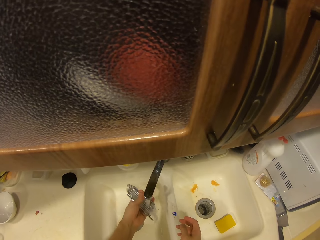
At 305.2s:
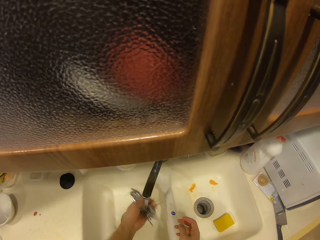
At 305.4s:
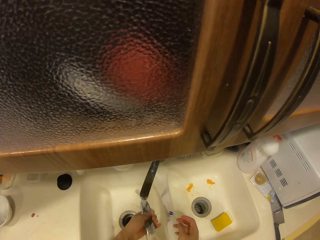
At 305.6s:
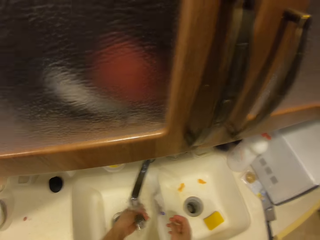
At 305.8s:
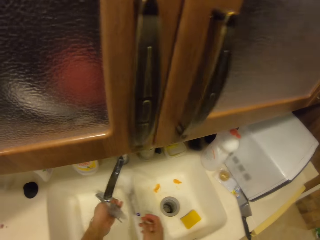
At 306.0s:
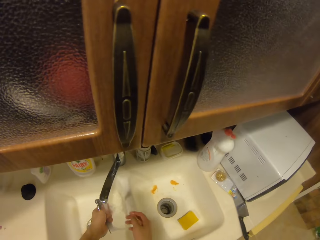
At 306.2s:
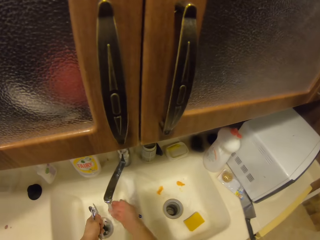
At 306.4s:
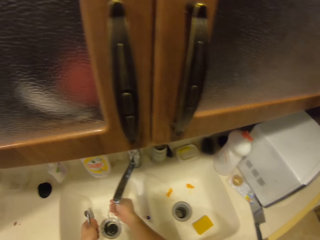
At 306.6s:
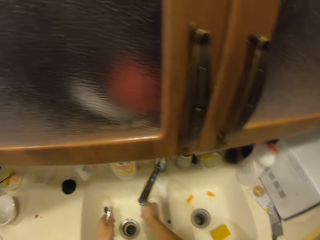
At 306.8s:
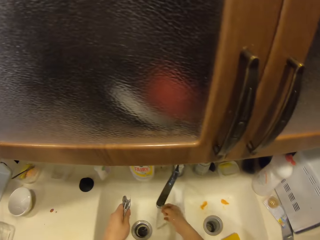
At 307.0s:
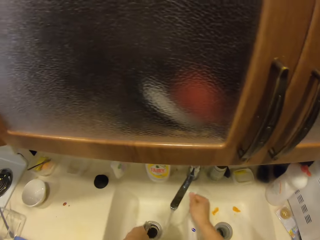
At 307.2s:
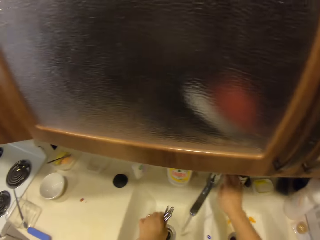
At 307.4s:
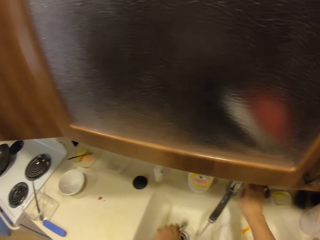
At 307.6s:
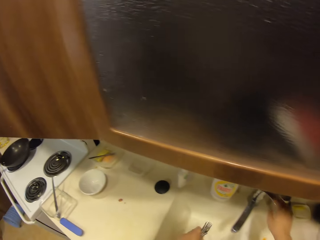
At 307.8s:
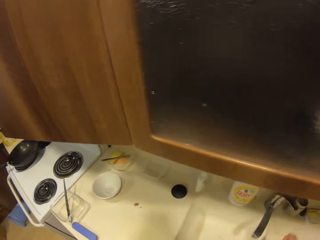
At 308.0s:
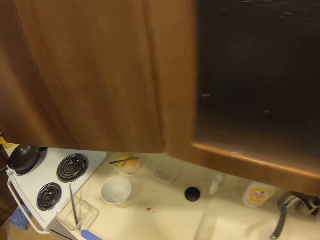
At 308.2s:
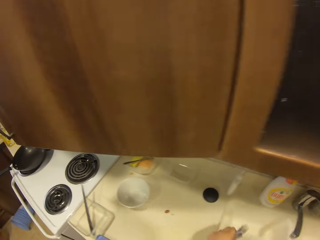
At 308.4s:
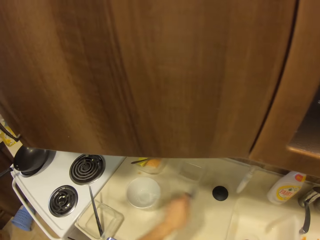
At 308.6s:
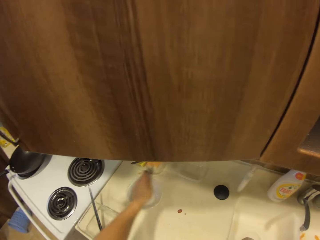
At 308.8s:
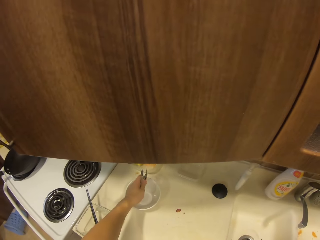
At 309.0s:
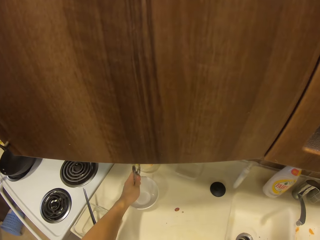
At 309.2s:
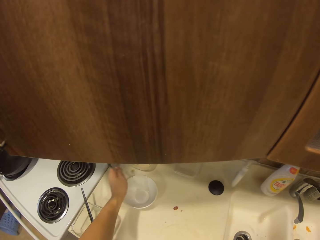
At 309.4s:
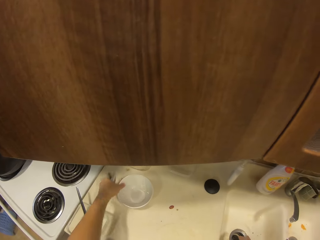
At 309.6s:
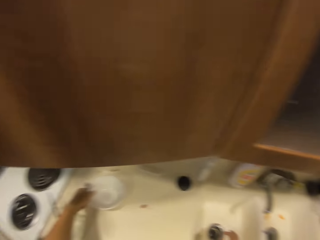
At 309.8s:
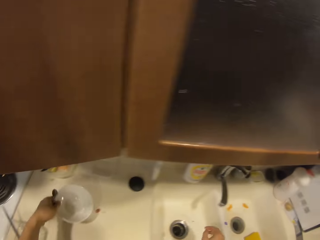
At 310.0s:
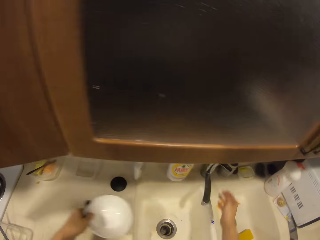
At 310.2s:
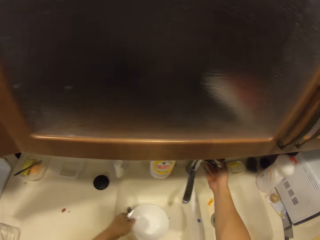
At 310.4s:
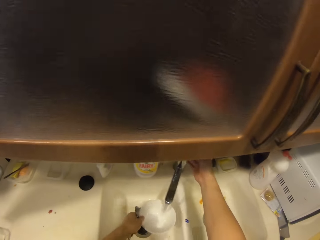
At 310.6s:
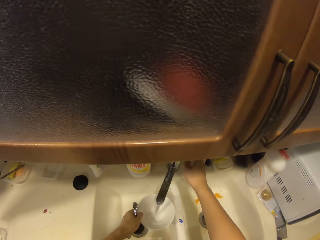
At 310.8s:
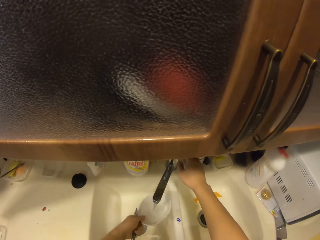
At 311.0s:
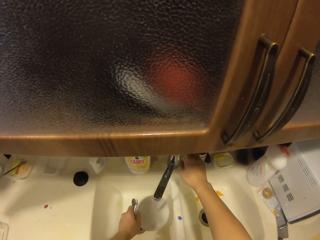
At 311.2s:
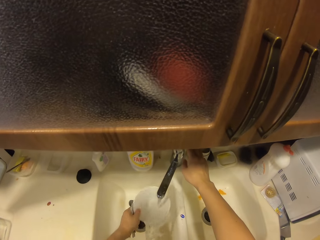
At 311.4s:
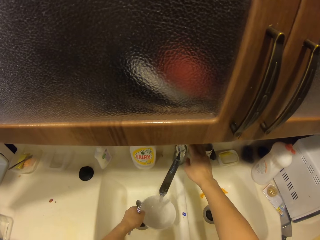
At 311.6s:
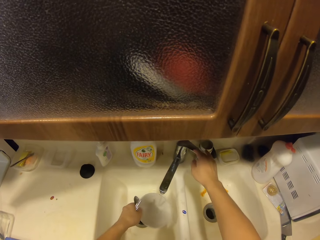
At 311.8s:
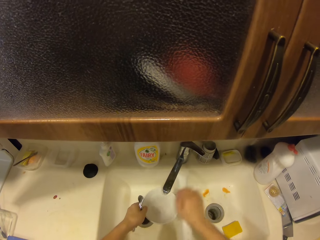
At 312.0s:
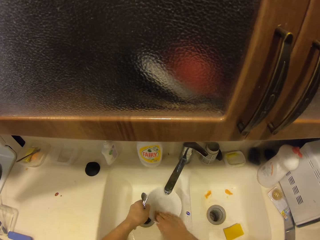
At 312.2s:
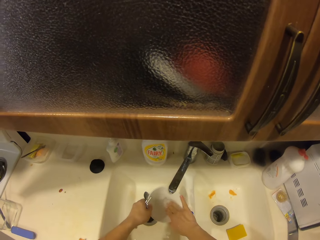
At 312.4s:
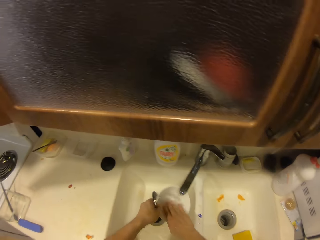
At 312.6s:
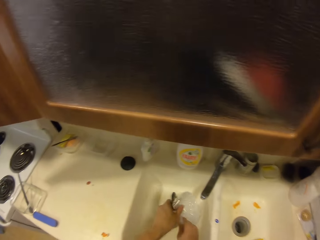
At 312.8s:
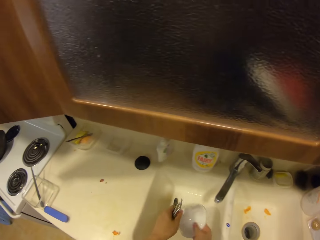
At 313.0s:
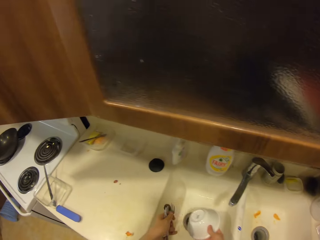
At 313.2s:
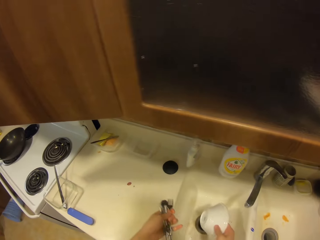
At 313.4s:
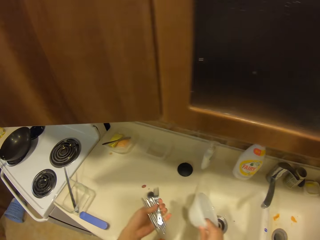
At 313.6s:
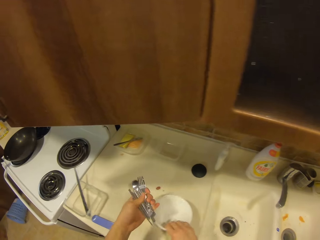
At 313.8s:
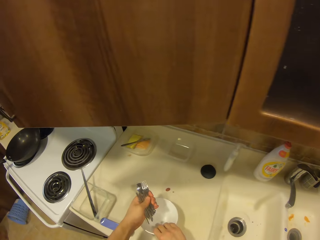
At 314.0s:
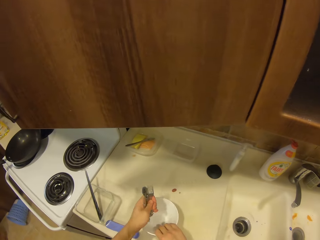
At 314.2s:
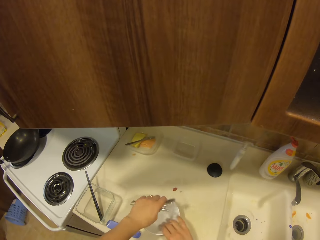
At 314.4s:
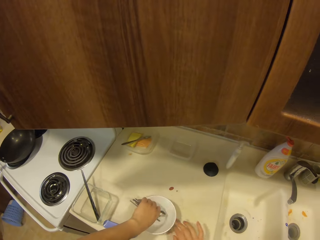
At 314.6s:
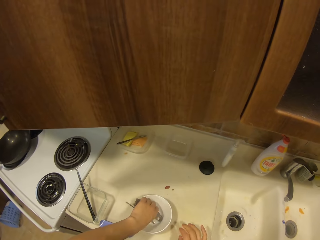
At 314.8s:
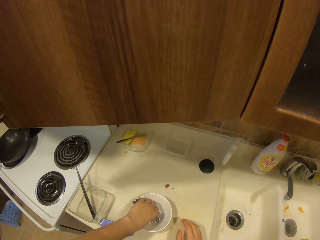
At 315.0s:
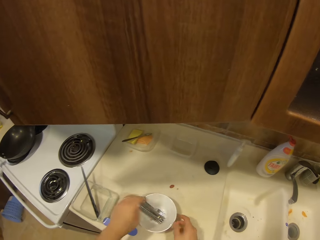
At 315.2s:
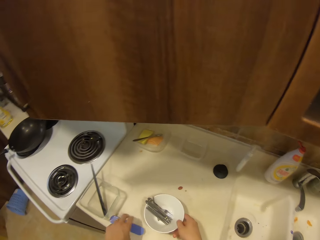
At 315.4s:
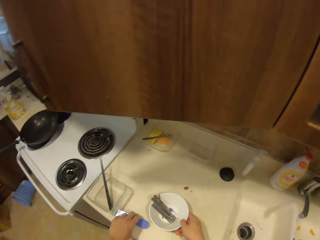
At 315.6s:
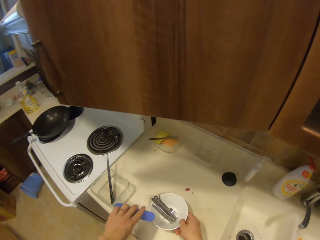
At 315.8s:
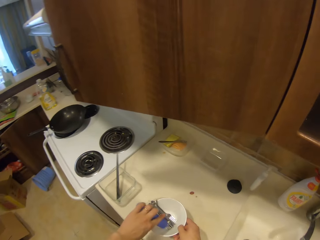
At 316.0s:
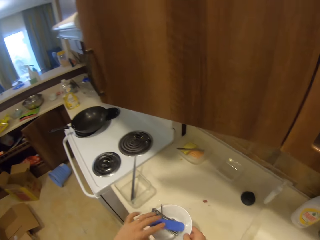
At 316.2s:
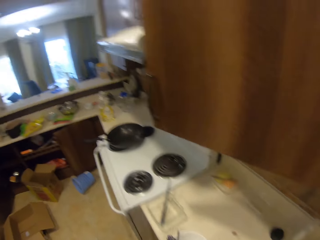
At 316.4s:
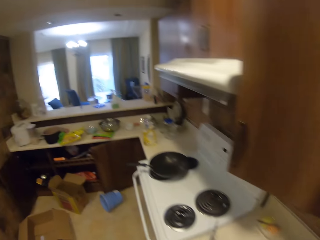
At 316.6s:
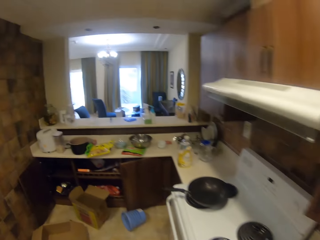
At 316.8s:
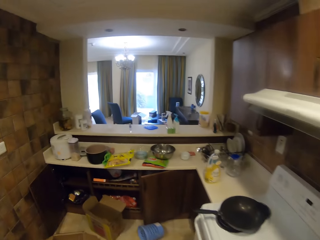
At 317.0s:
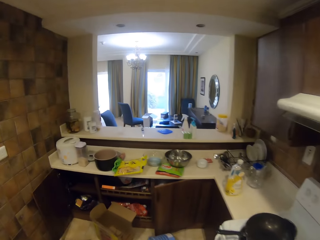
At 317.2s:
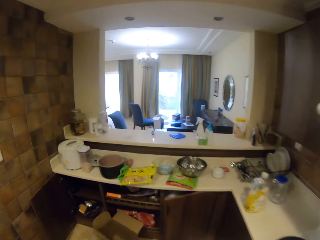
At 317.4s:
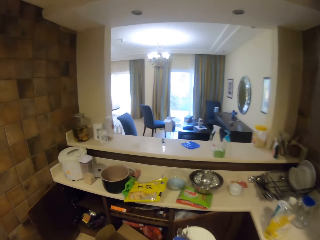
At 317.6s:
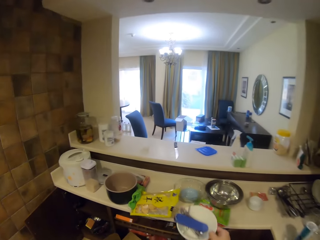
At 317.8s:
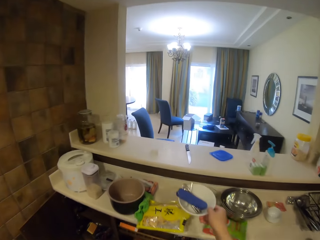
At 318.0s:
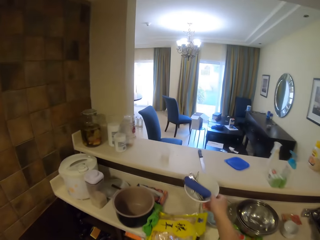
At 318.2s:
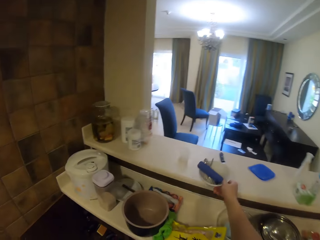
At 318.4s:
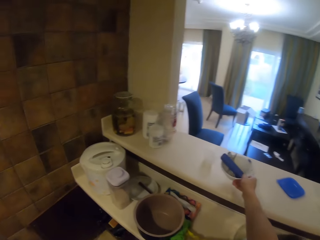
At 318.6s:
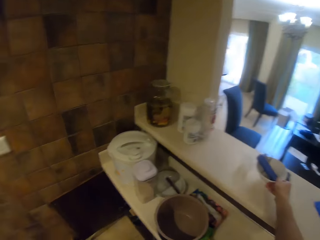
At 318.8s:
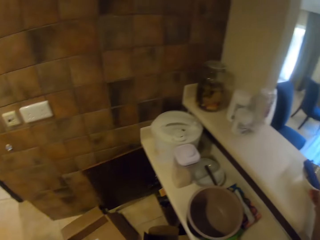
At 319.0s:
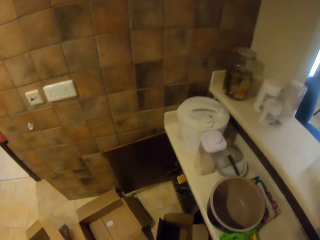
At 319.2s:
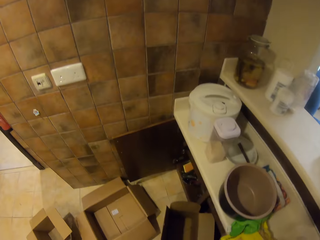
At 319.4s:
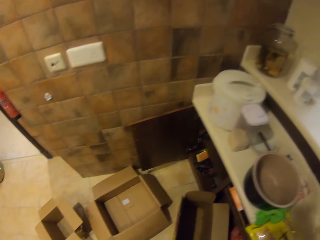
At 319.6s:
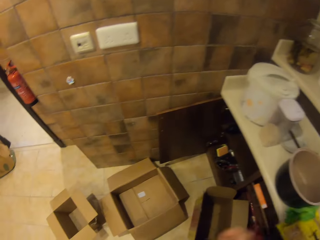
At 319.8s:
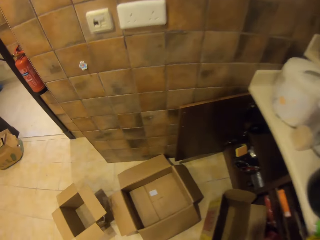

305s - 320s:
The camera wearer holds the steels together. They run the tap. They turn off the tap. They rinse the steels. They pick up a bowl. They turn on the tap. They rinse the bowl. They turn off the tap. They place the bowl on the kitchen bench. They put the pieces of the steel object, spoon and fork in the bowl. They rinse the bowl. They pick up something and put it in the bowl. They pick up the bowl, walk forward and place the bowl on the kitchen bench.

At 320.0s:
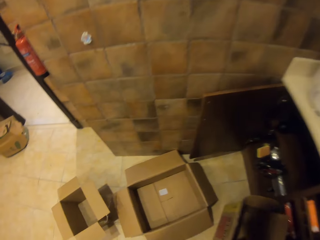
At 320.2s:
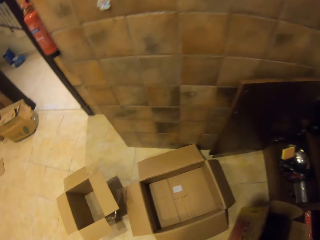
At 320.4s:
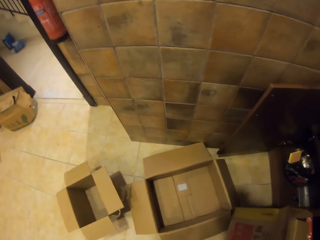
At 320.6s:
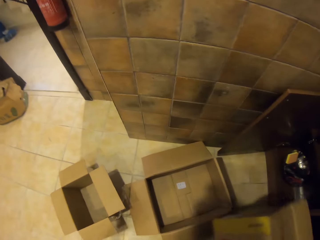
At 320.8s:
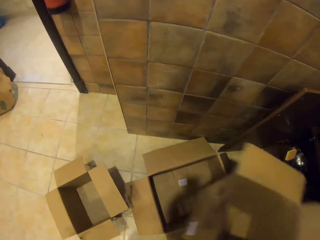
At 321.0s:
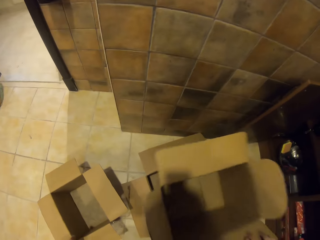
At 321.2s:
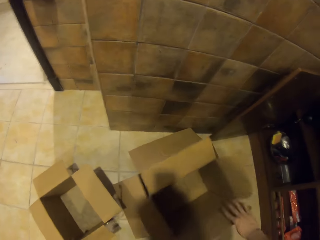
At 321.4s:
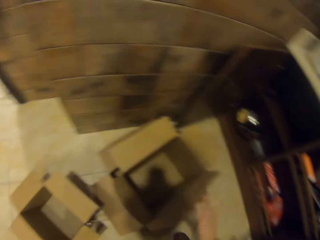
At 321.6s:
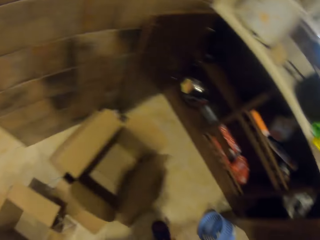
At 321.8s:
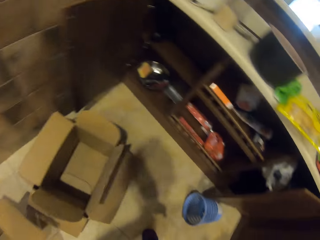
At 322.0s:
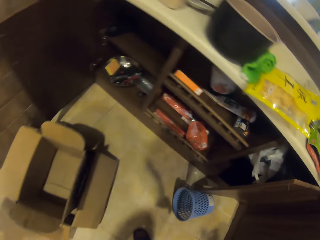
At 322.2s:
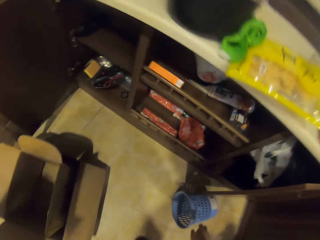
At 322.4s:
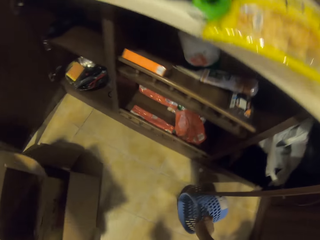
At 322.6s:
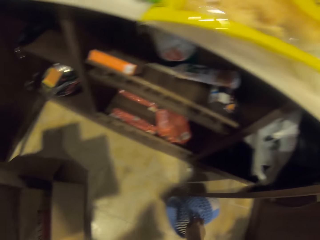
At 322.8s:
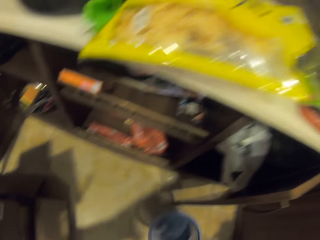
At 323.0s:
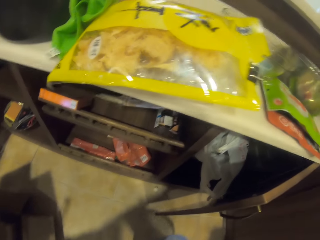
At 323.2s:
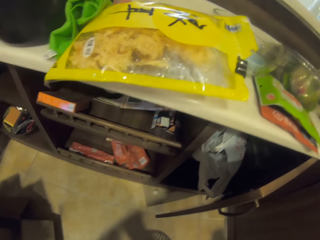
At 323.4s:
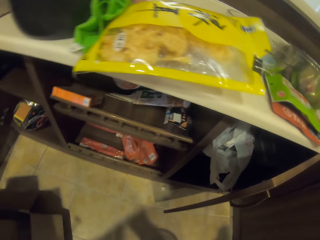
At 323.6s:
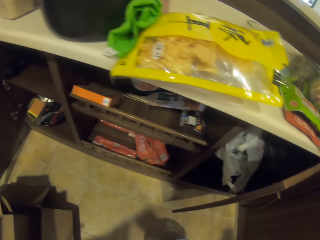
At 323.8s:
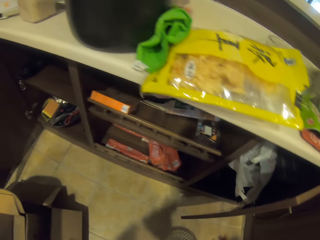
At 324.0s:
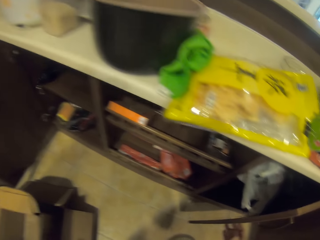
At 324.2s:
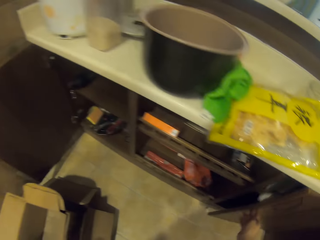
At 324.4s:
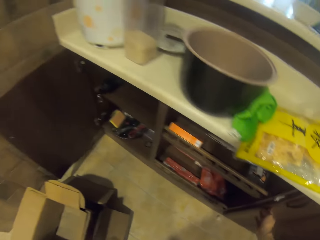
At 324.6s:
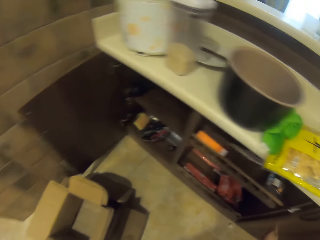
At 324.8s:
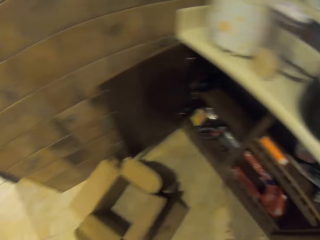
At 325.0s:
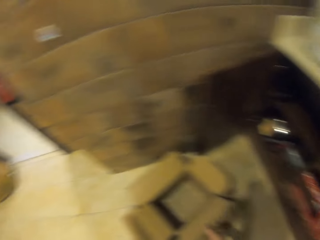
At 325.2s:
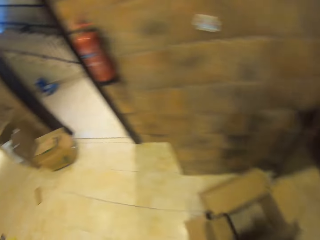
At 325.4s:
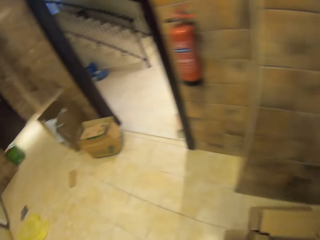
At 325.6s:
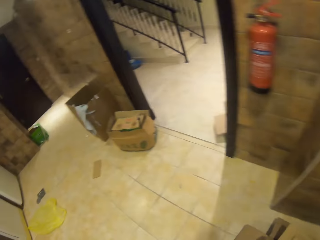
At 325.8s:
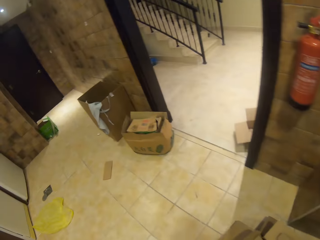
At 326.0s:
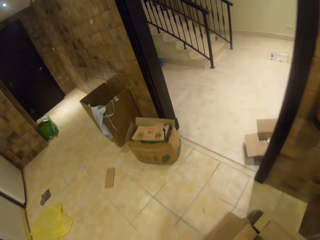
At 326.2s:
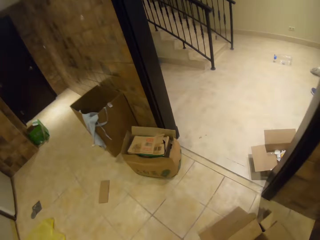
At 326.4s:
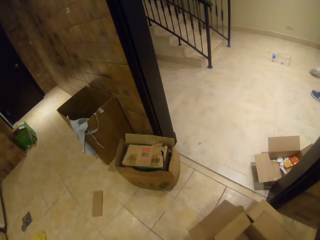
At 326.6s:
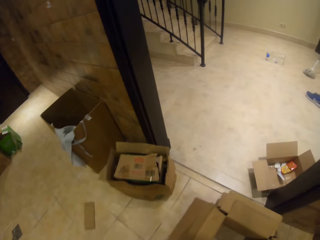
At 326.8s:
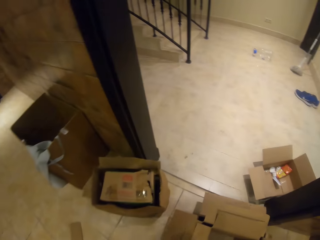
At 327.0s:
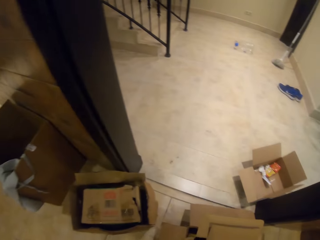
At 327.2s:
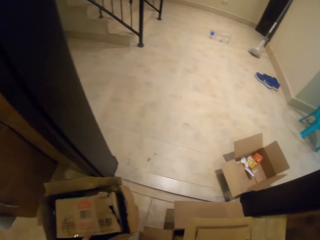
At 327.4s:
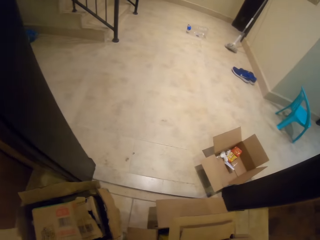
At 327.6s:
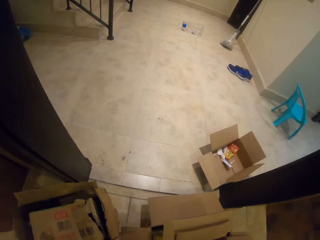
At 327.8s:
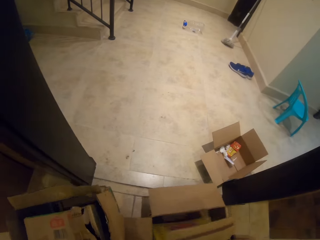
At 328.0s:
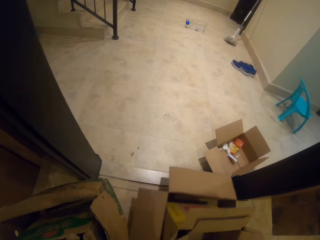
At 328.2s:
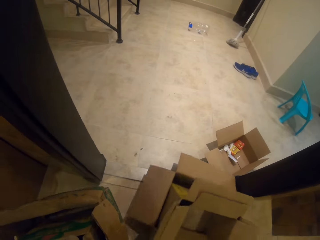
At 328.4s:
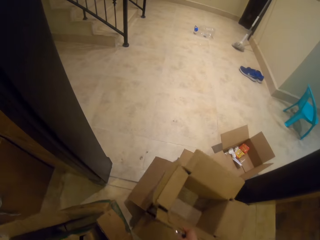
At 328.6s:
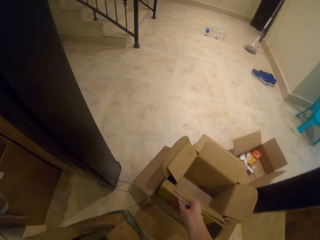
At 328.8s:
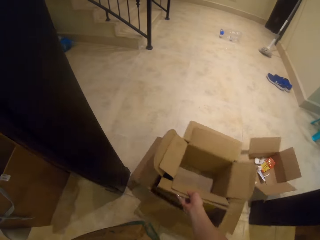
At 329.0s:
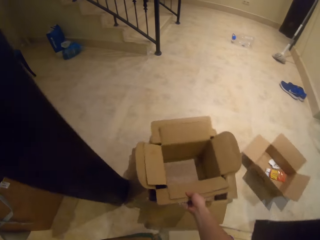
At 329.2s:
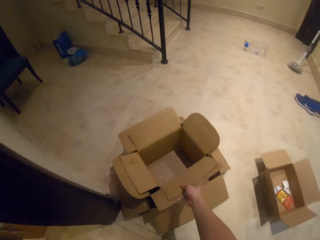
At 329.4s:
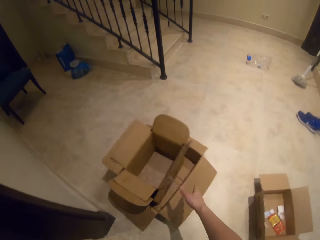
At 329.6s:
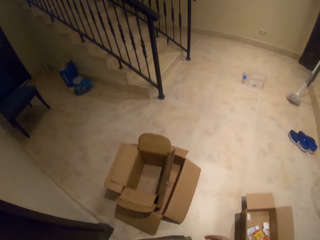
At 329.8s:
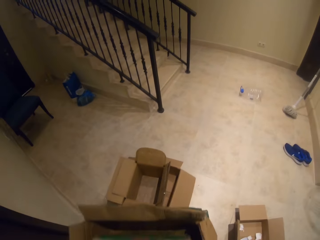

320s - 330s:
The camera wearer puts the steel bar into the bowl. They pick up the carton or boxes from the ground. They place the box on top of the other. They pick up a litter bin. They pick up boxes. They walk forward. They push the box on the floor. They pick up boxes.
